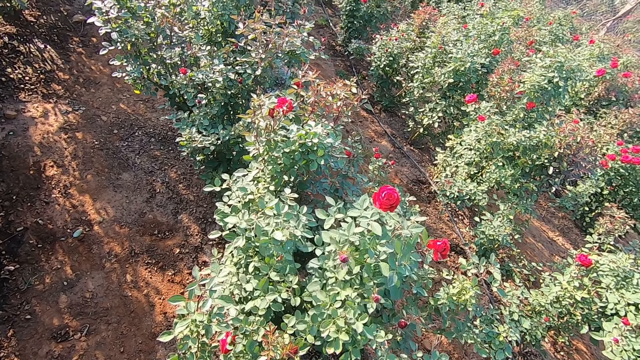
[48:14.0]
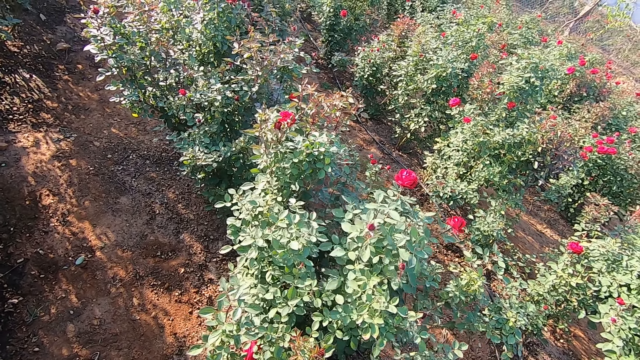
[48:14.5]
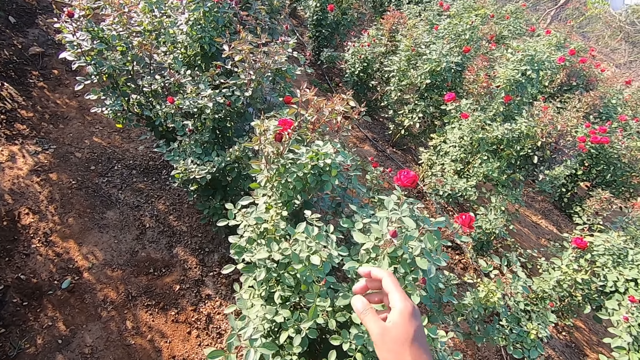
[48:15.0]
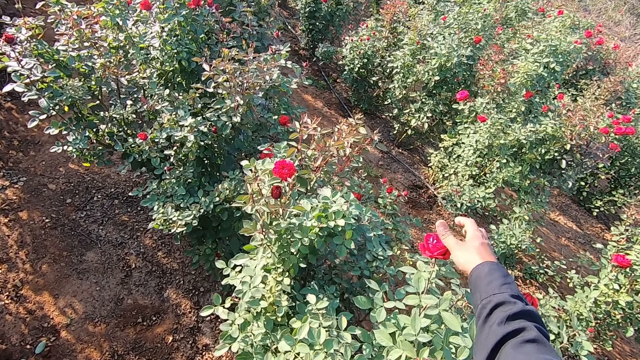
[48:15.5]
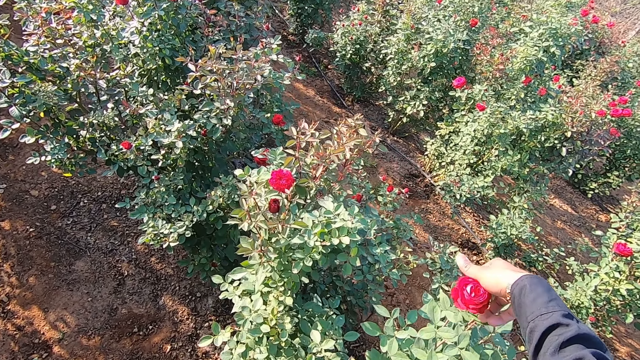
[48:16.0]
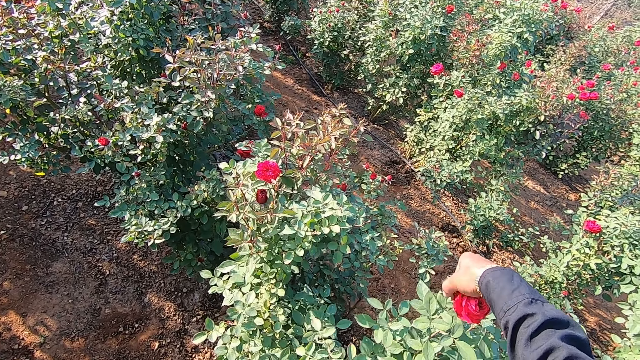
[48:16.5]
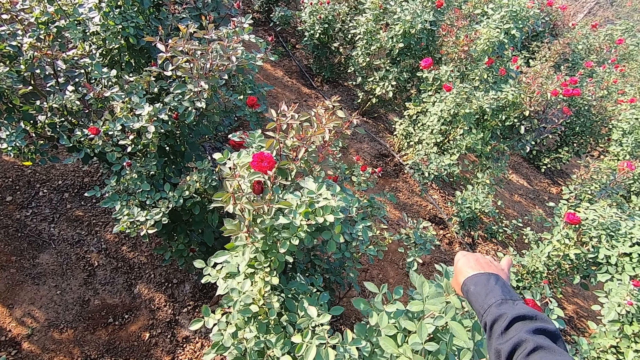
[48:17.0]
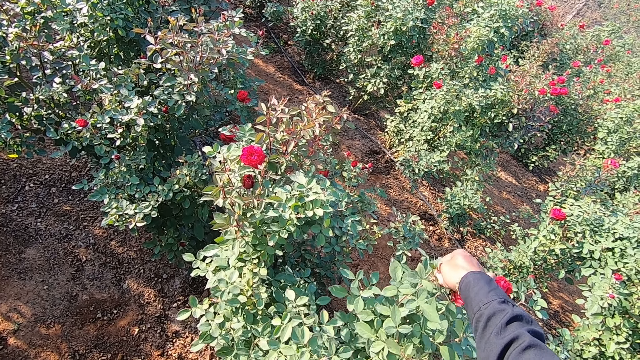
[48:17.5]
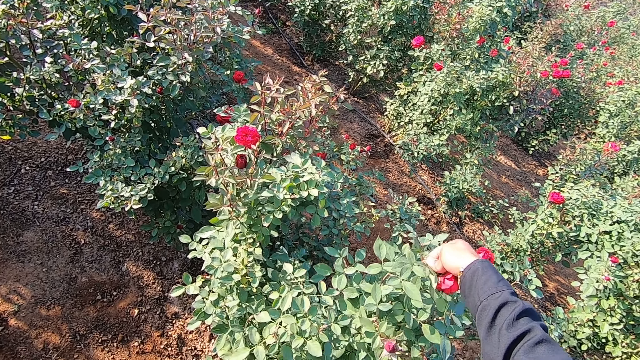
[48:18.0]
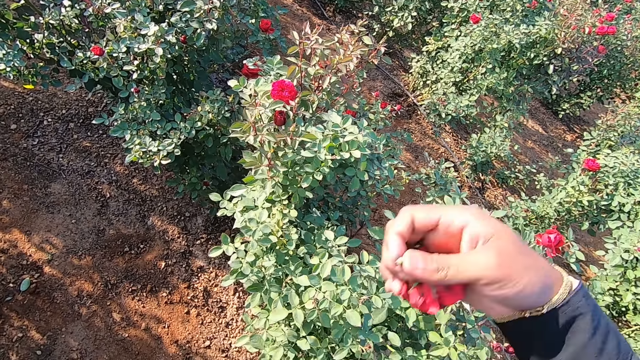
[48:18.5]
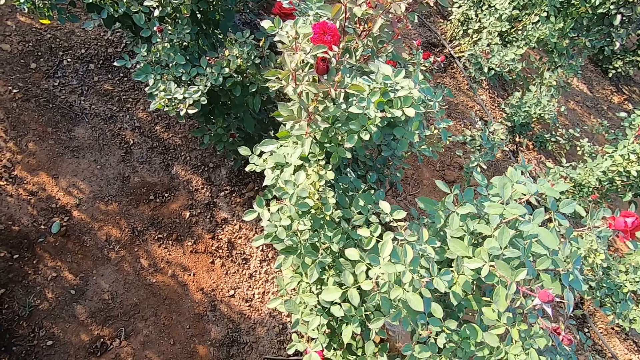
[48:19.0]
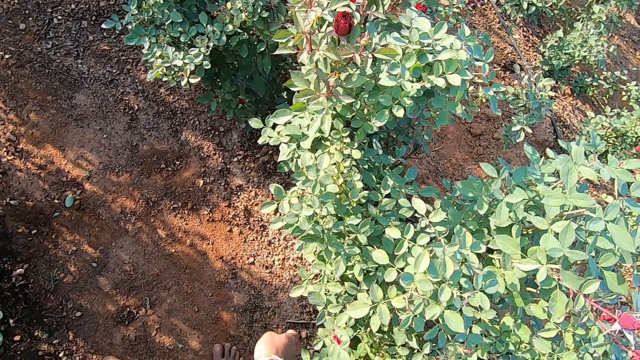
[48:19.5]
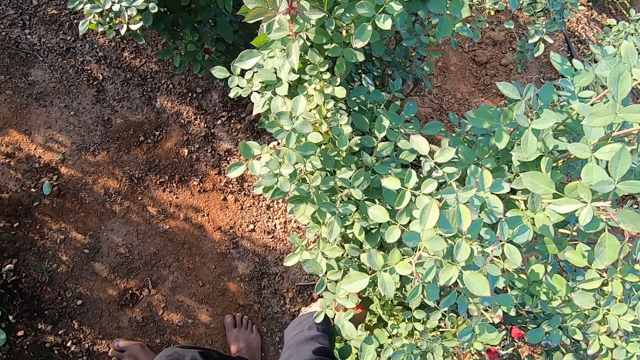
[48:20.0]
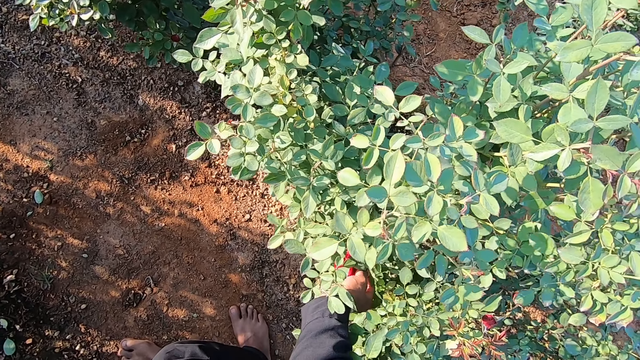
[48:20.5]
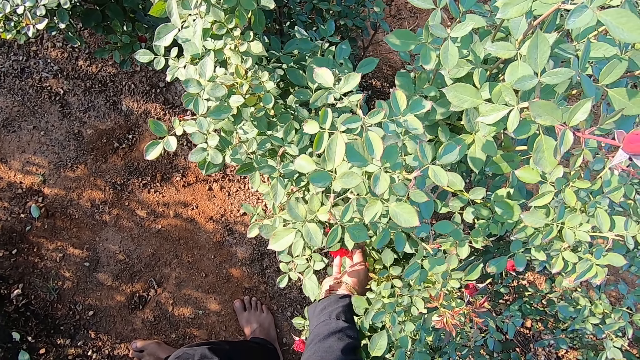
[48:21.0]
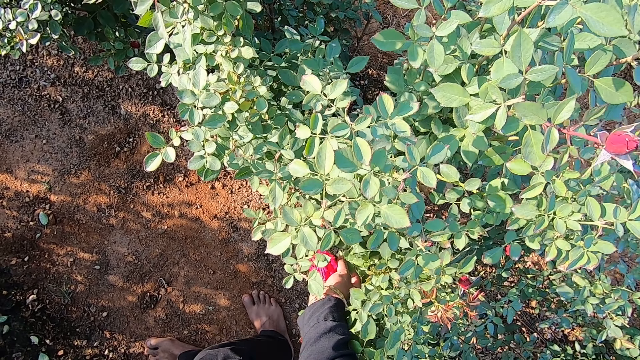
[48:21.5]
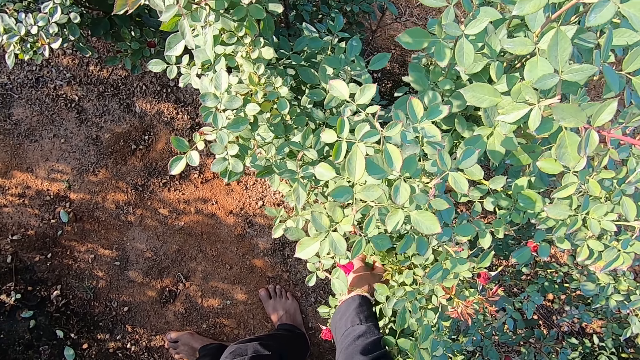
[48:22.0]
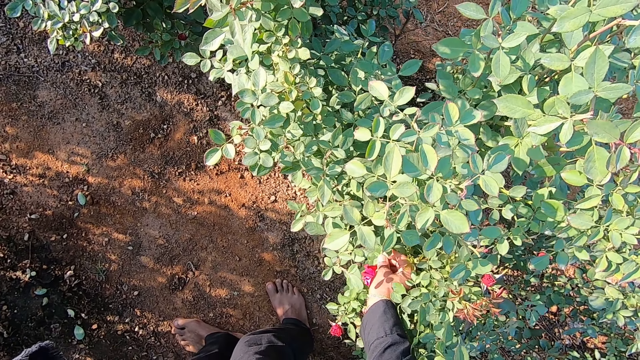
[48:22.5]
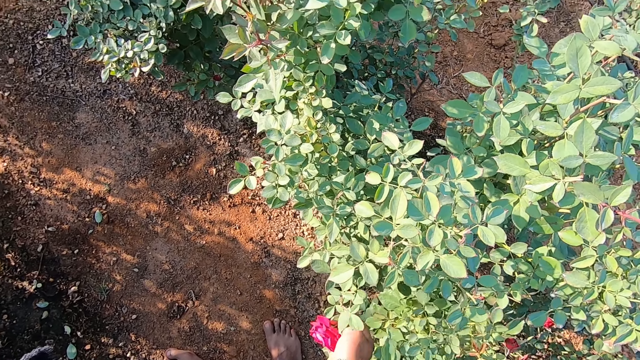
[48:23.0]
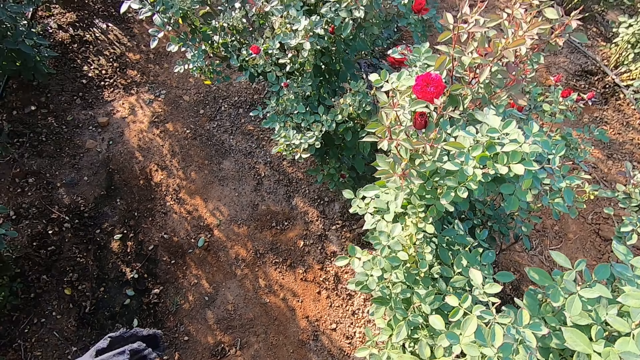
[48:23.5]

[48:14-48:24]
The camera wearer picks a flower bud from the plant with his right hand. He does this again.

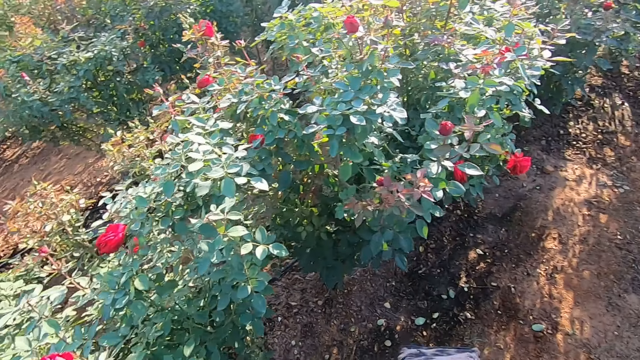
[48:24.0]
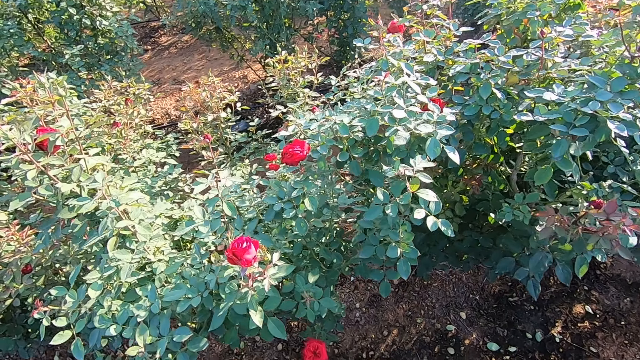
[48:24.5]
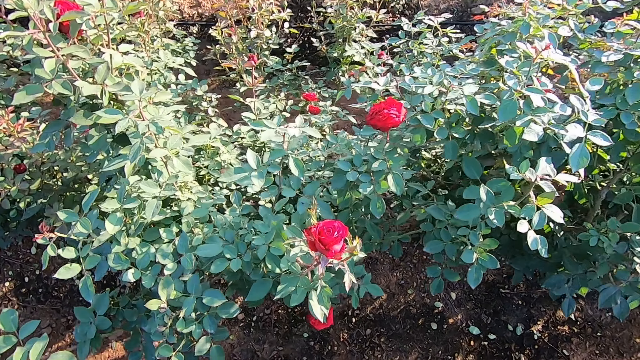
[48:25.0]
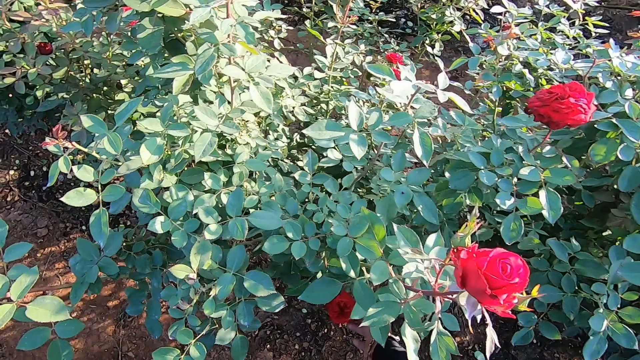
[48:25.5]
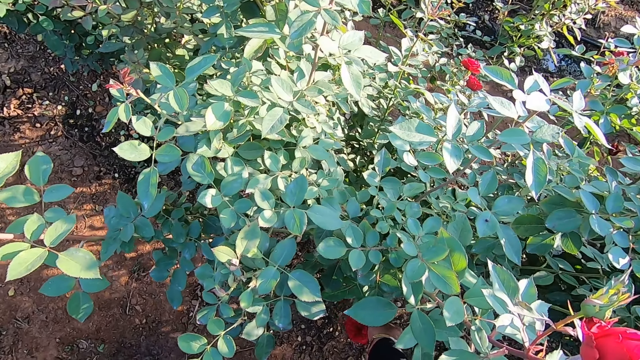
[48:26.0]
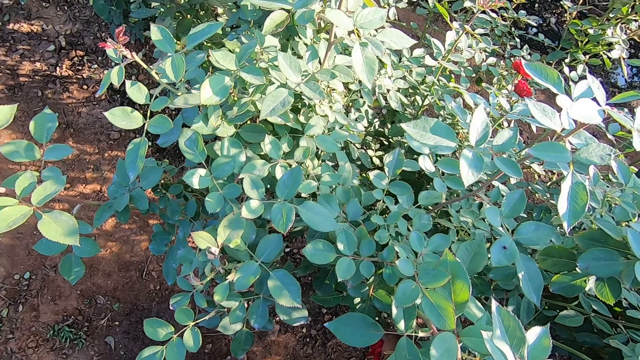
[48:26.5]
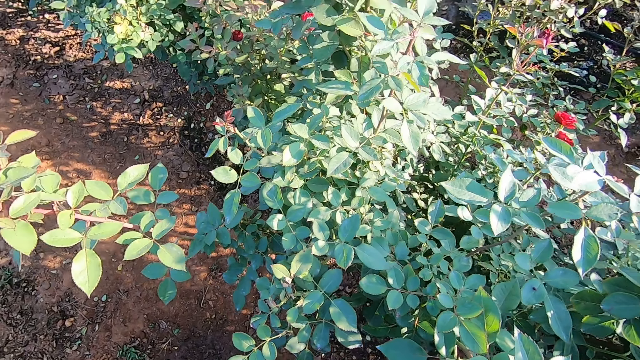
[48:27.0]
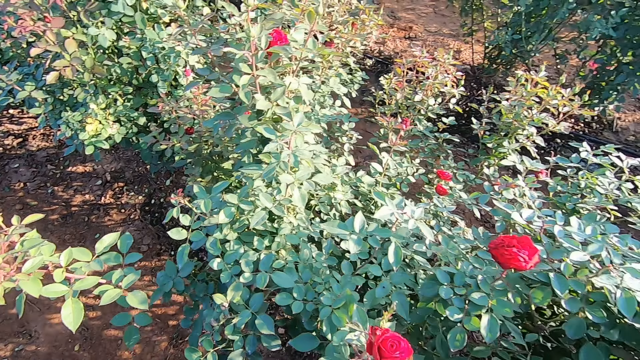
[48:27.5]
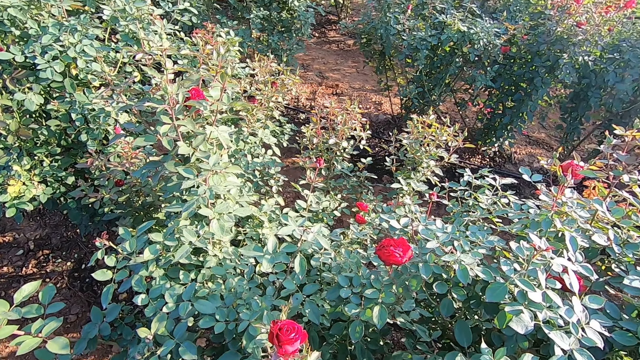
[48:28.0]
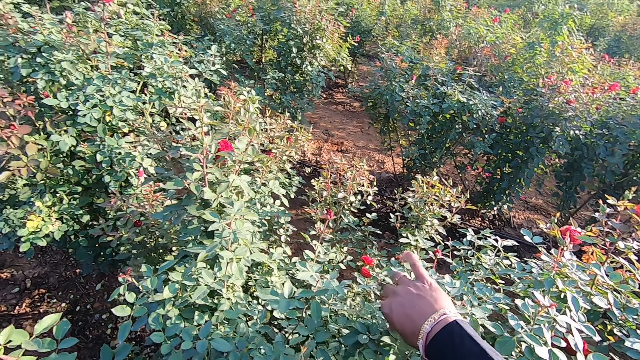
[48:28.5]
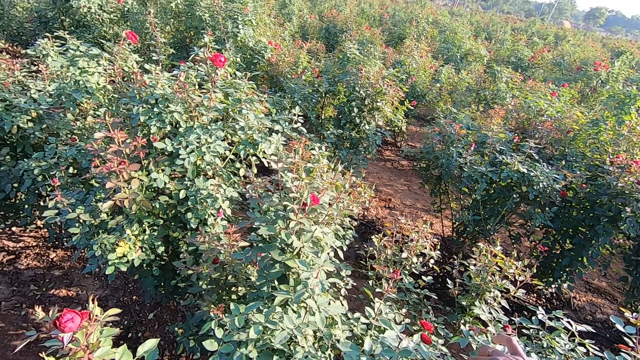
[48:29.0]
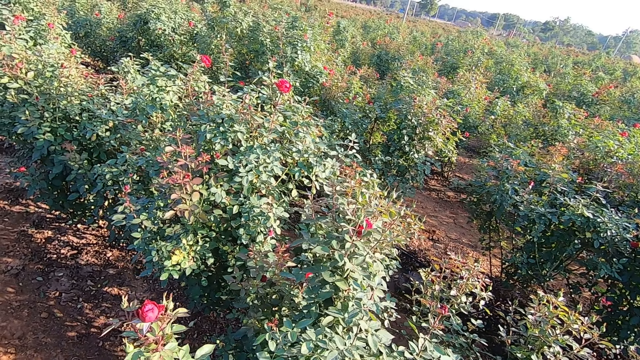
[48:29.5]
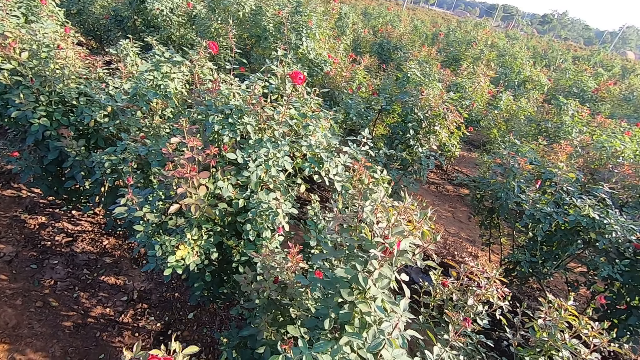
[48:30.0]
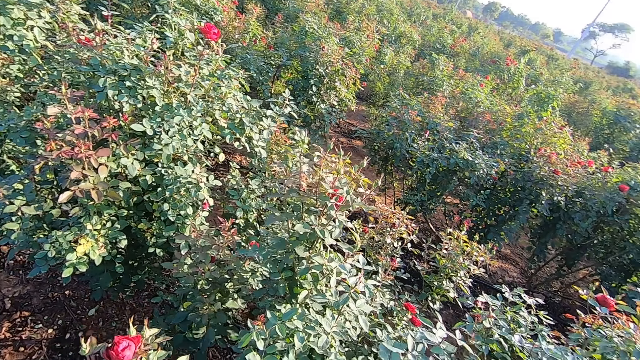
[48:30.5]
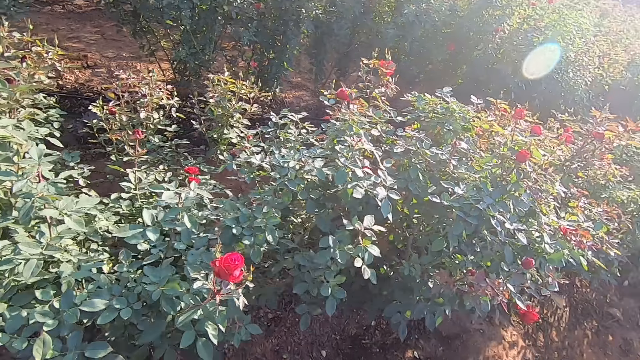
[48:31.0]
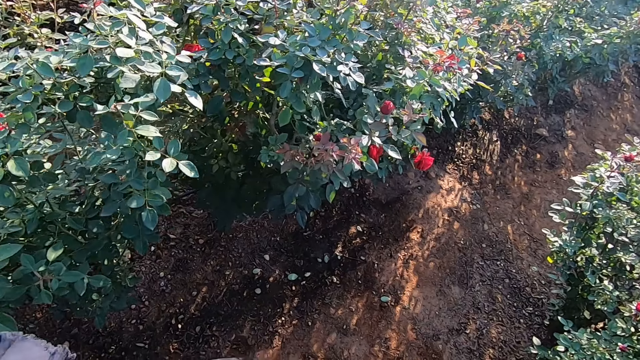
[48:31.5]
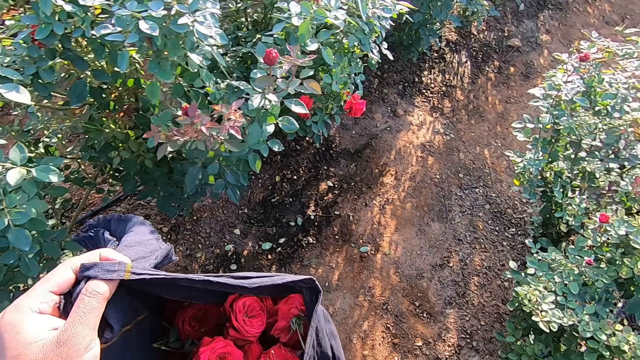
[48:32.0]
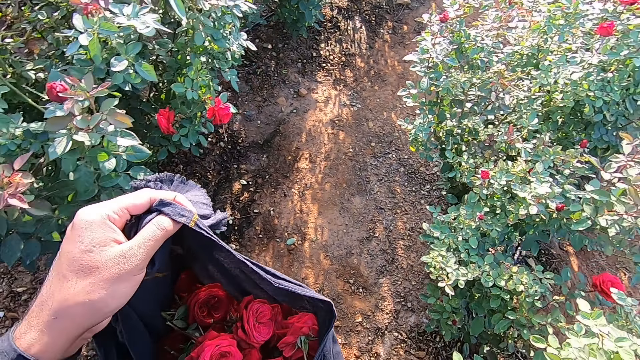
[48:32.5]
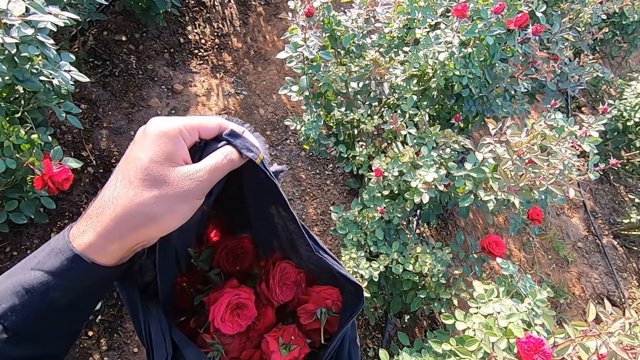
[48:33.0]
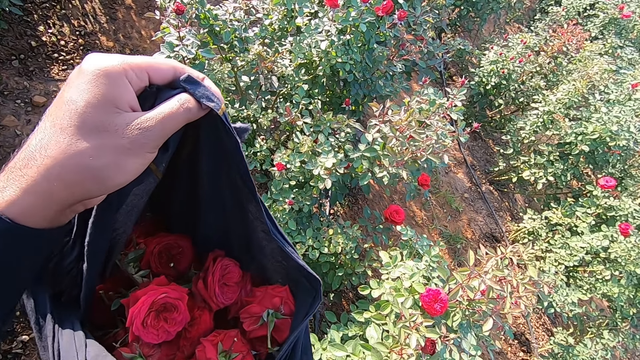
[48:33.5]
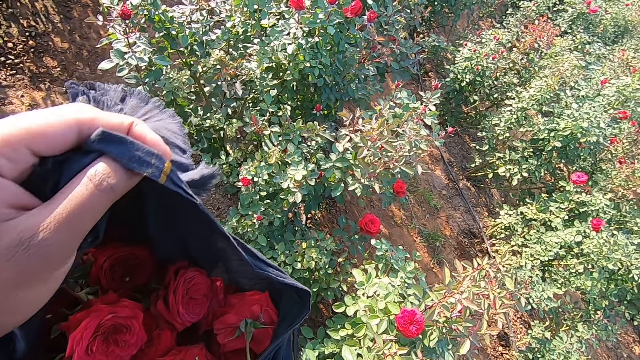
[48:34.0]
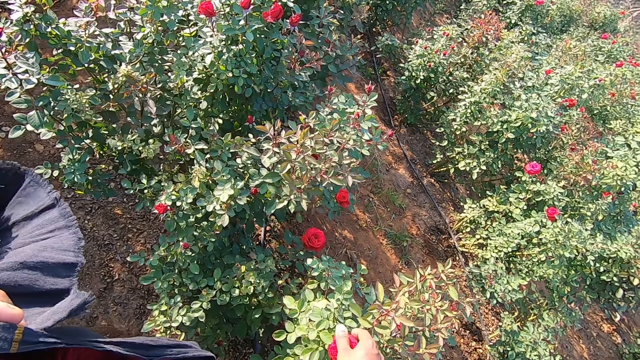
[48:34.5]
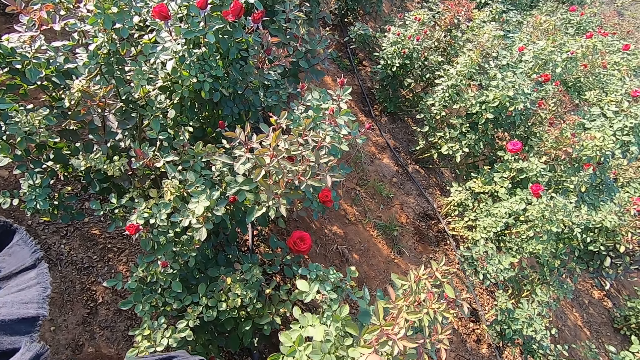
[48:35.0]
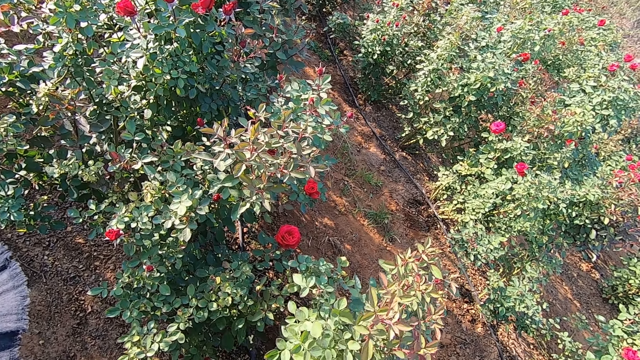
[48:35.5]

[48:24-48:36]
The camera wearer picks a flower bud or rose from a plant with his right hand. He does this again. He adjusts the bag in his left hand with his right hand. He looks at the roses in the bag. He lowers the right hand and picks a flower bud from the plant with his right hand.
